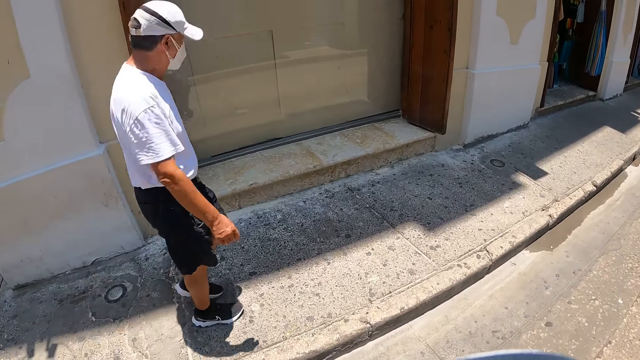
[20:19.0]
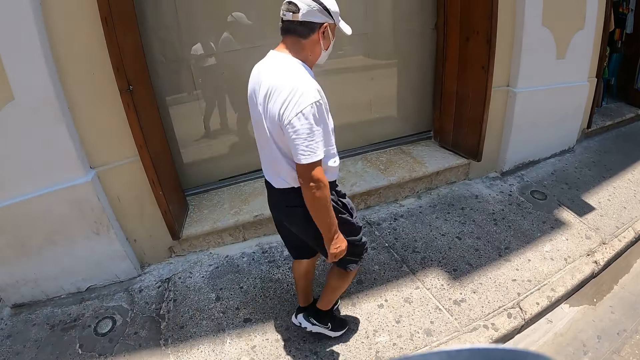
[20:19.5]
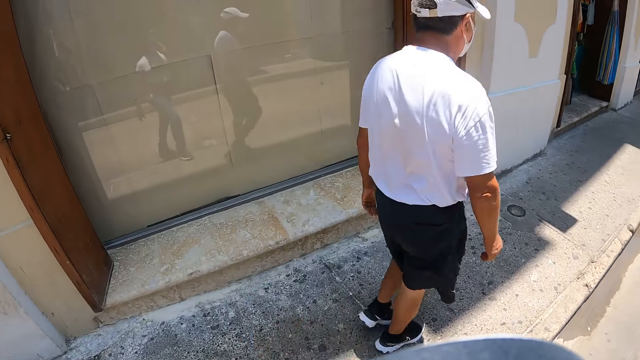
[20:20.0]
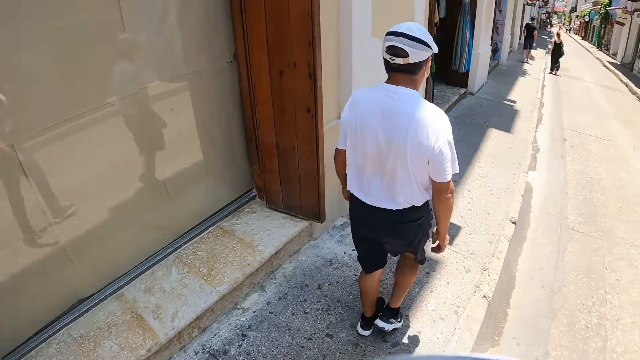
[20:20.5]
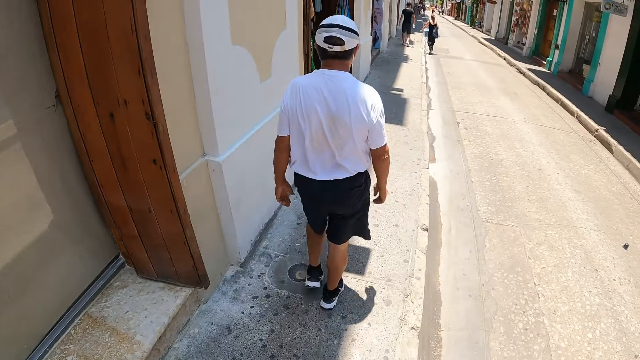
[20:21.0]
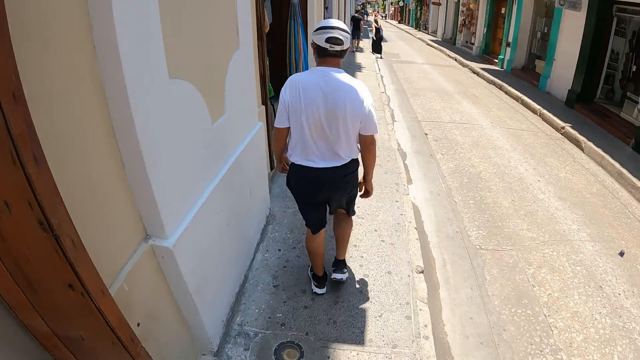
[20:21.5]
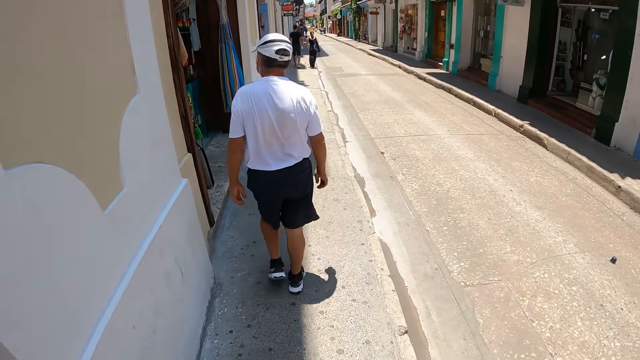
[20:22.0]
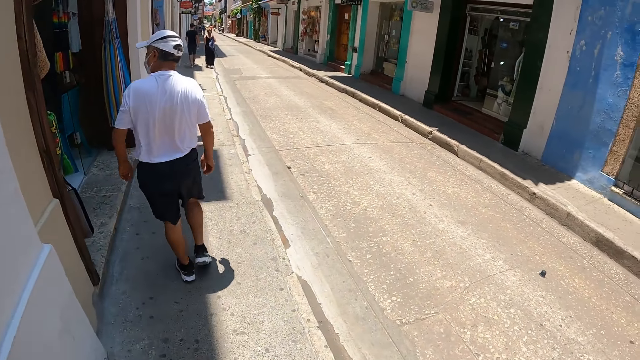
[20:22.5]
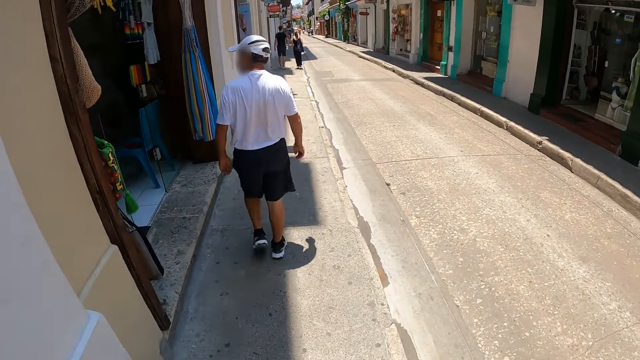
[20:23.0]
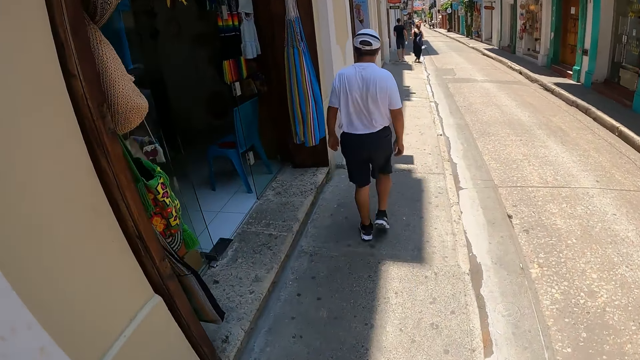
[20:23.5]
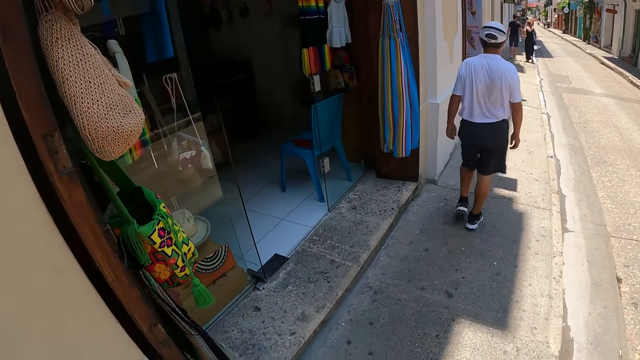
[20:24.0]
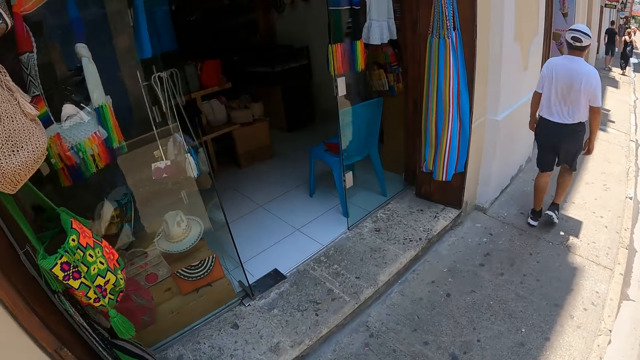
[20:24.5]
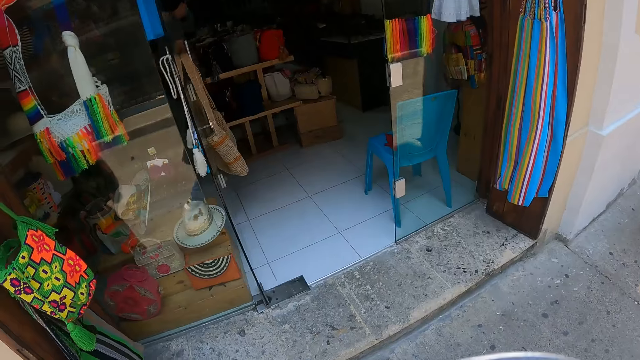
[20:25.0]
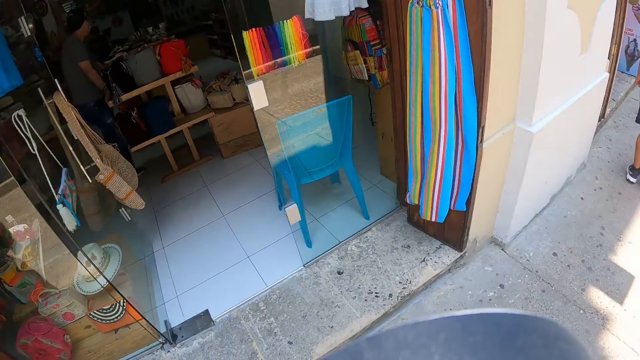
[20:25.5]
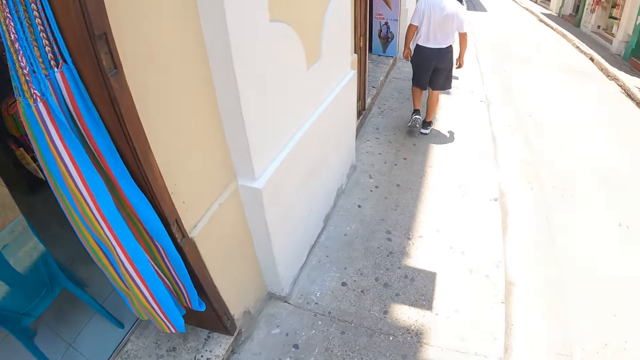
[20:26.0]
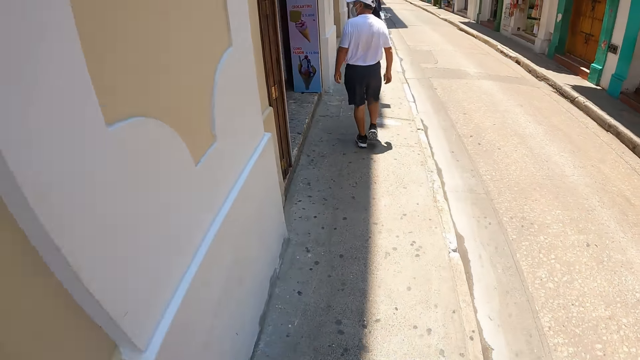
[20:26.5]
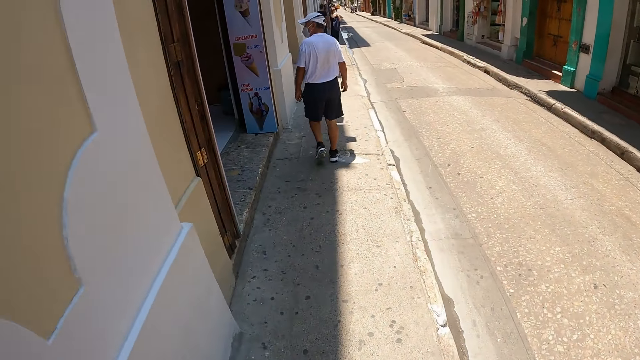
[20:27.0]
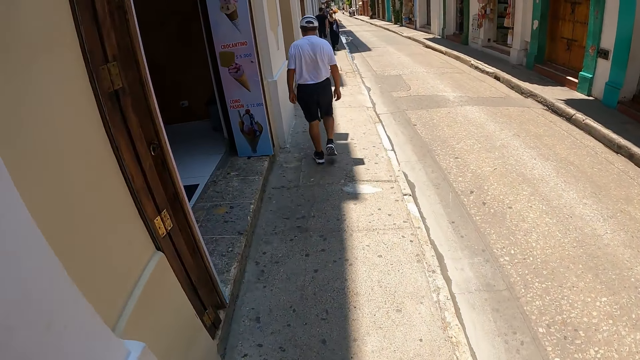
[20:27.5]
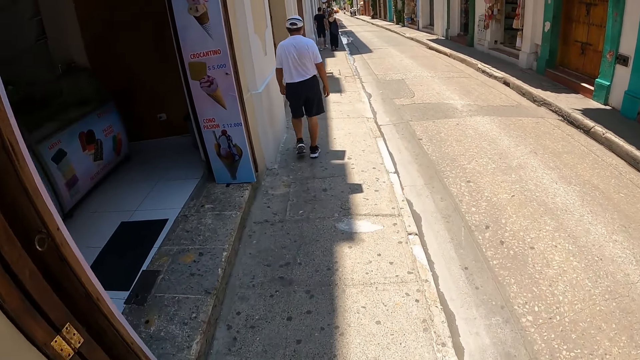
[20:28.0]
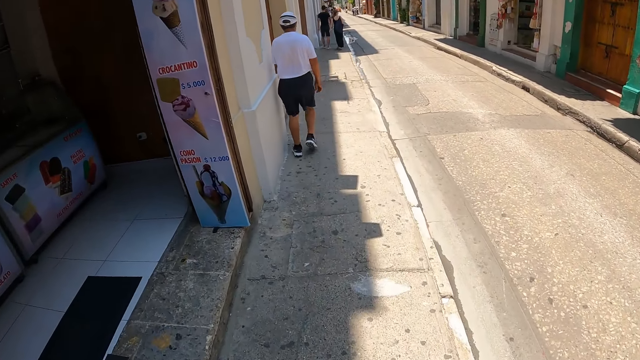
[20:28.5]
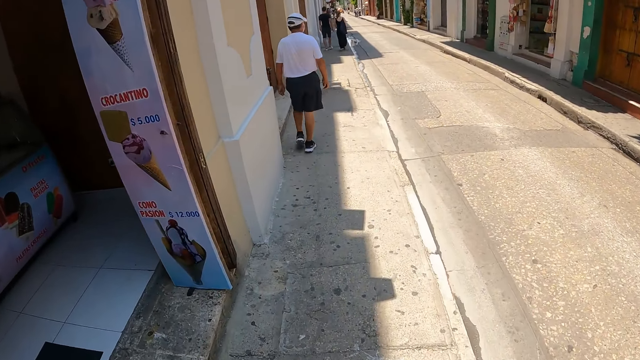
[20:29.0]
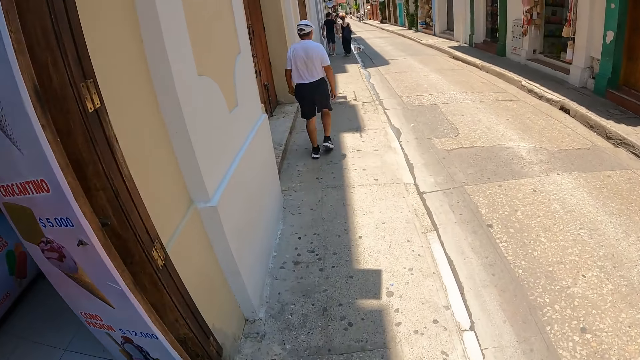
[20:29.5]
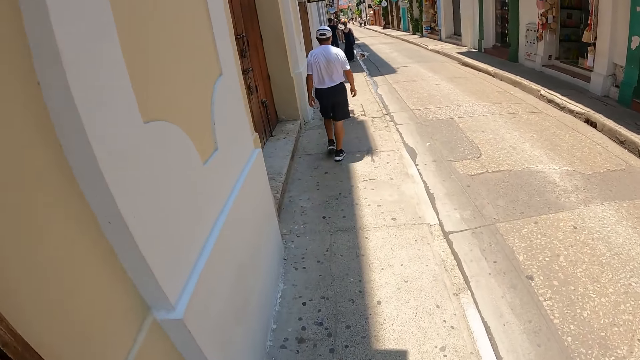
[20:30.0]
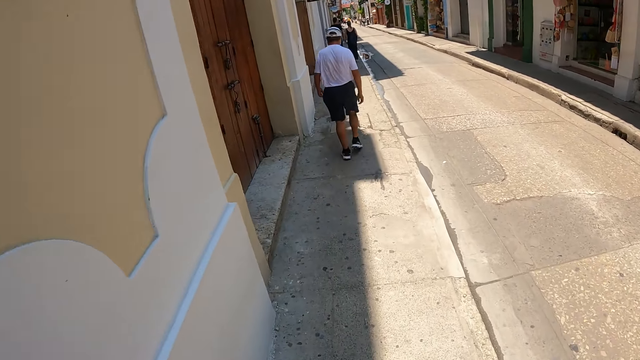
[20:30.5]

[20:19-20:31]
The camera wearer walks on the pathway. They look at the shop. They walk on the pathway.

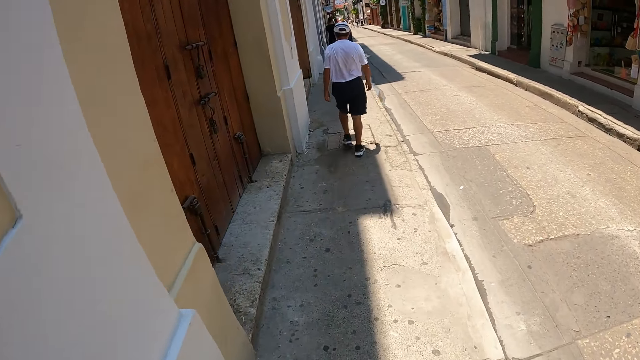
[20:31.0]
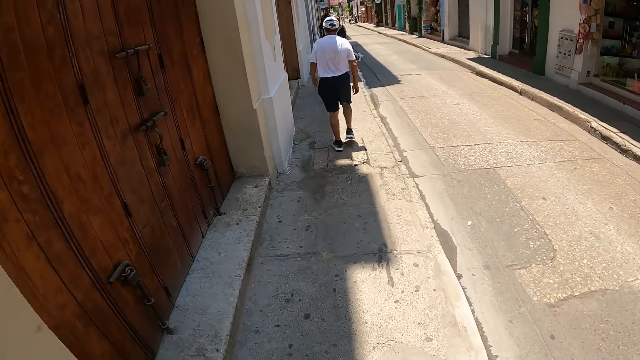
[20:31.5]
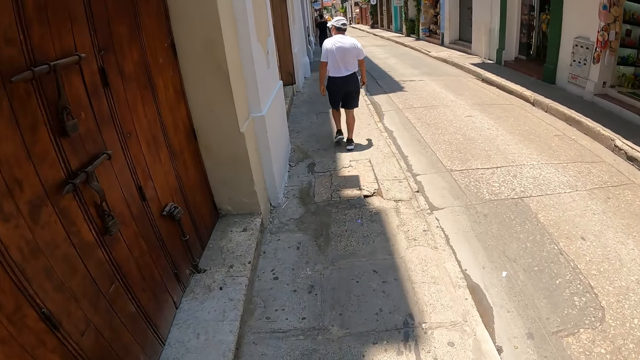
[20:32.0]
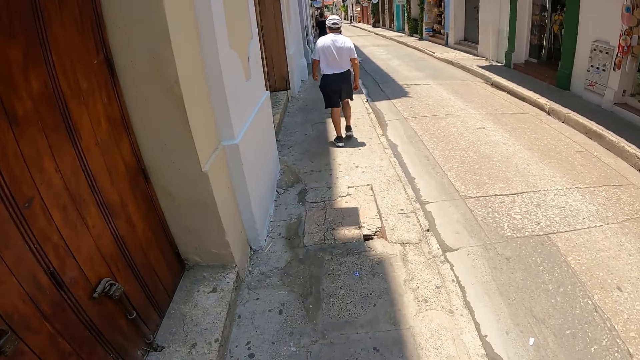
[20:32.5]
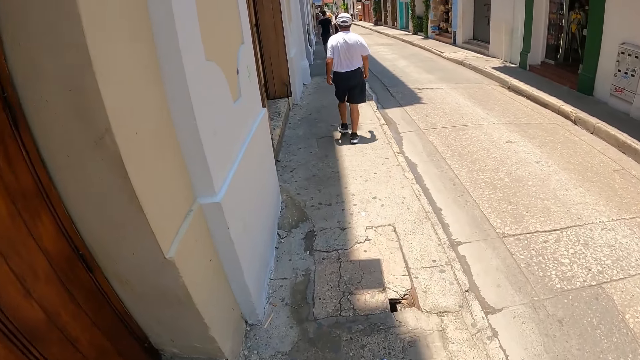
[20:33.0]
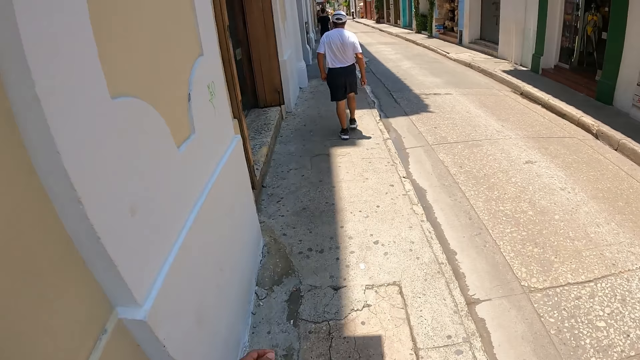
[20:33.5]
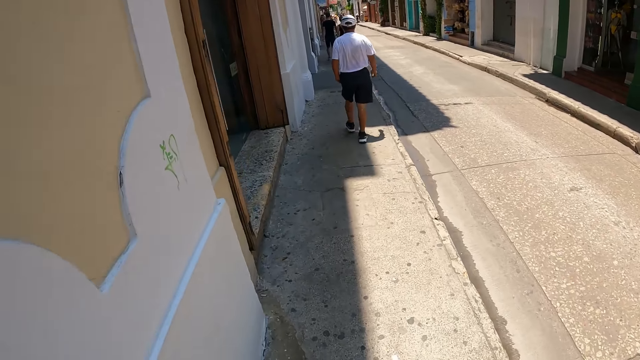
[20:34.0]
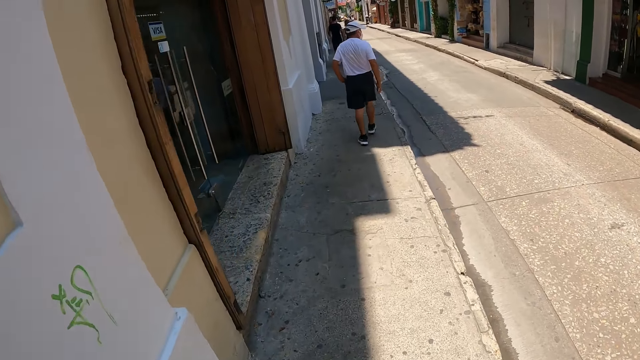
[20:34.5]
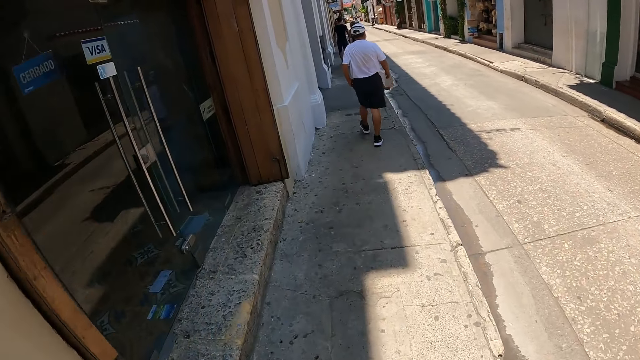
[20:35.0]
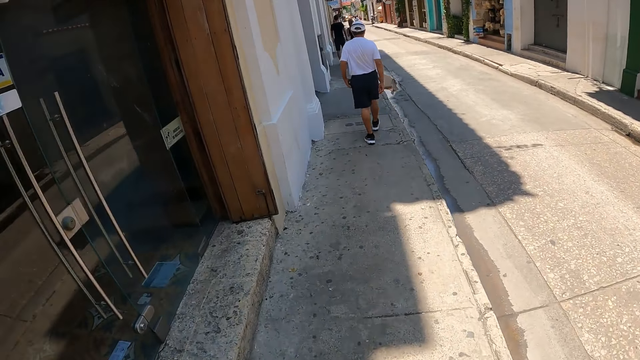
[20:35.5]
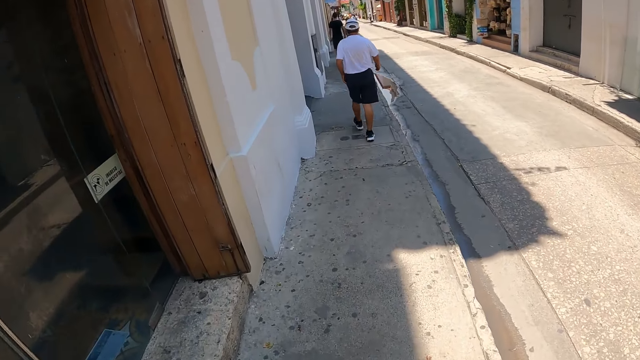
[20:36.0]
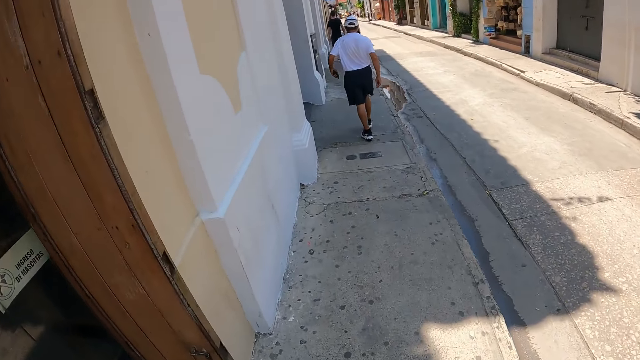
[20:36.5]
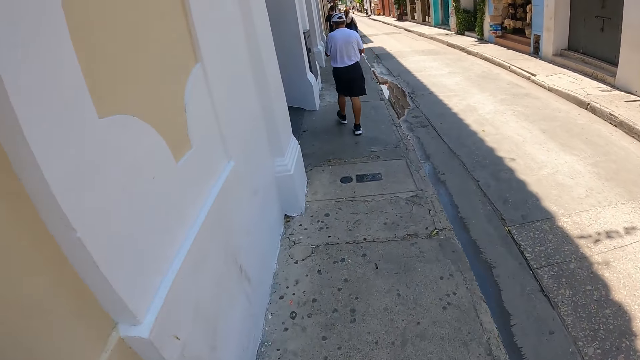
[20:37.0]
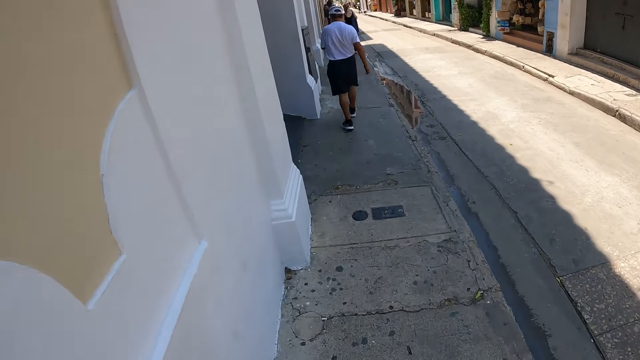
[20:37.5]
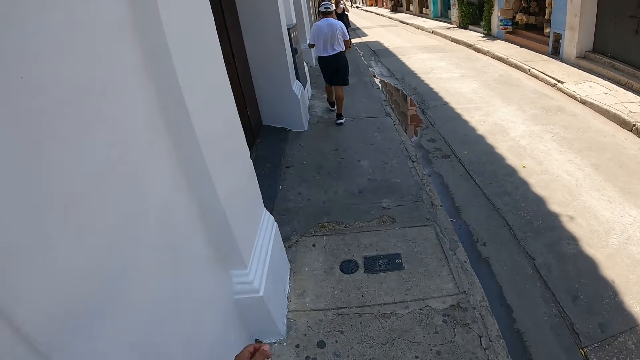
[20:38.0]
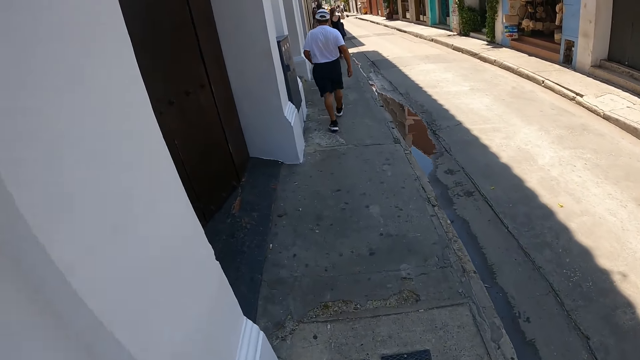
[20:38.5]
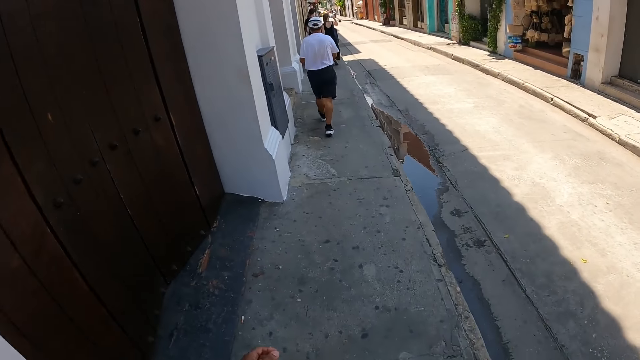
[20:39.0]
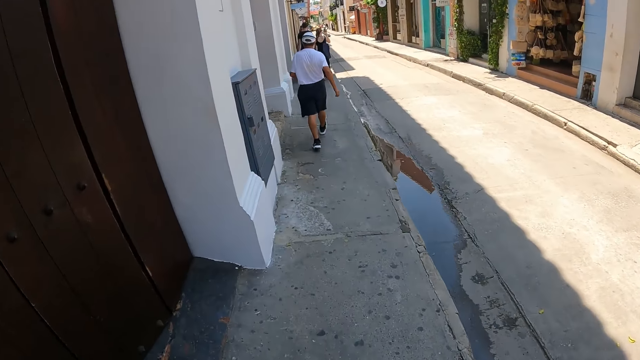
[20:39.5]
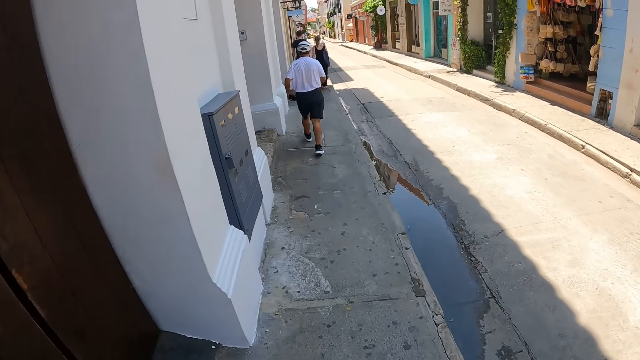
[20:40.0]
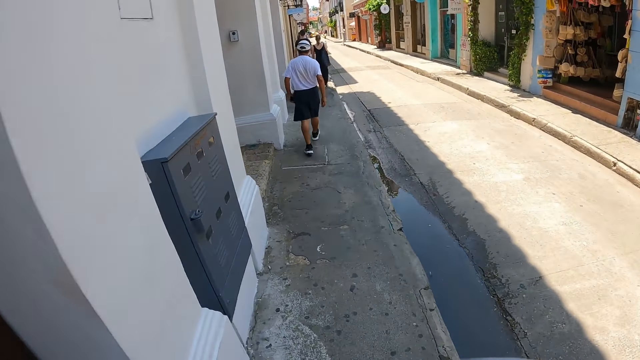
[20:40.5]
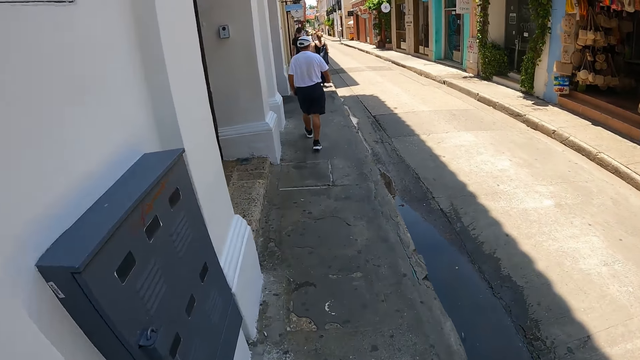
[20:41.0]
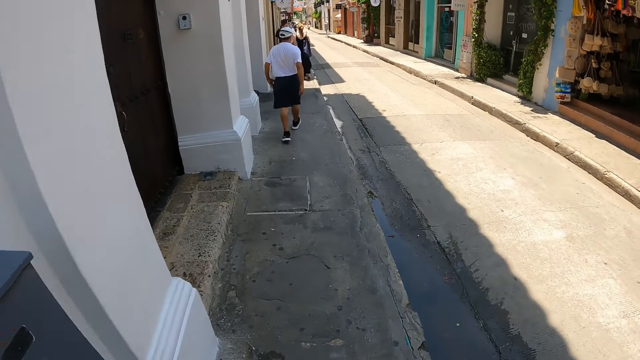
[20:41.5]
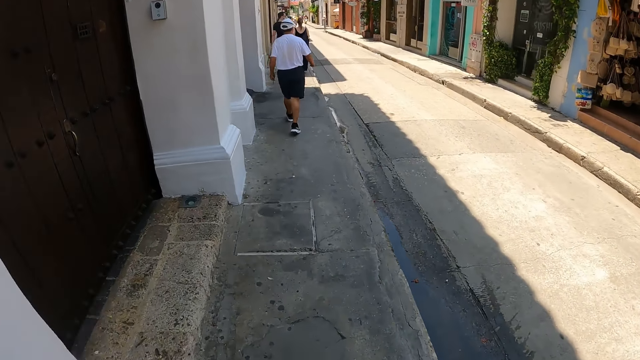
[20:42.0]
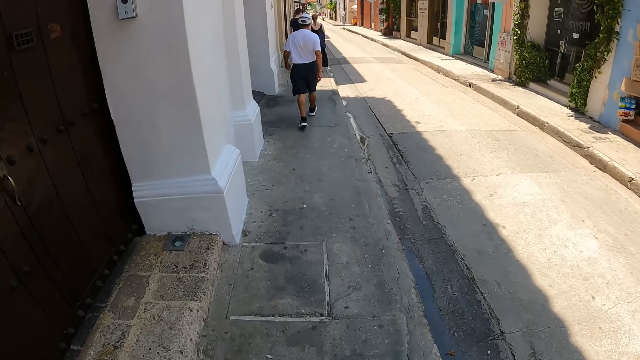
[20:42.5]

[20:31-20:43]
A man takes a phone from a pocket. The man puts the phone in his pocket.
